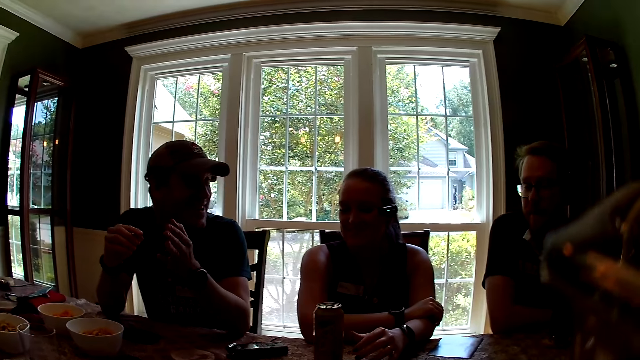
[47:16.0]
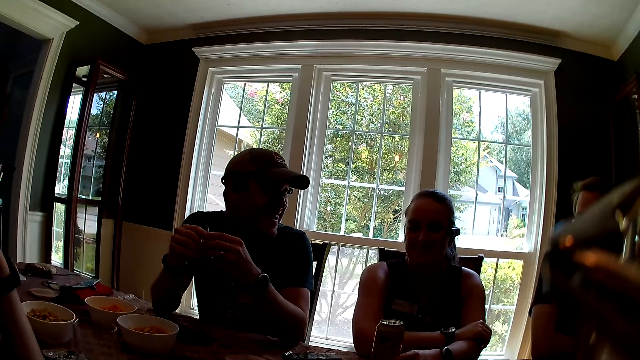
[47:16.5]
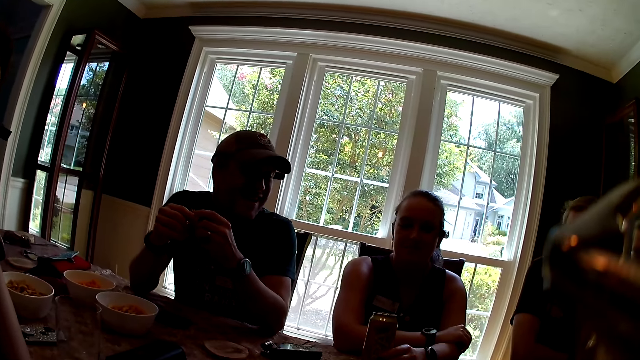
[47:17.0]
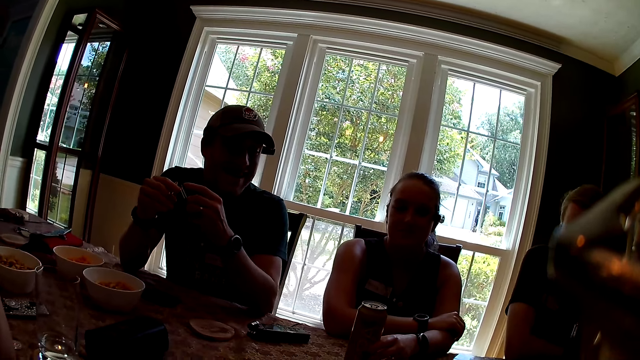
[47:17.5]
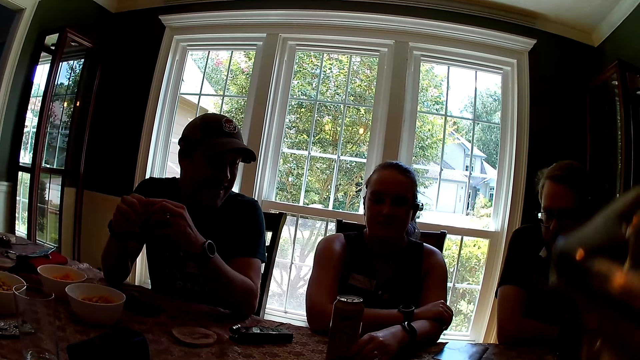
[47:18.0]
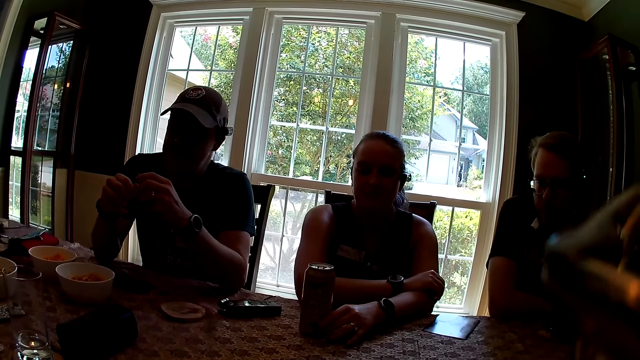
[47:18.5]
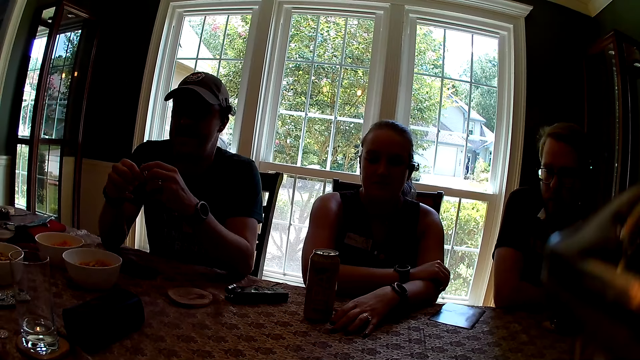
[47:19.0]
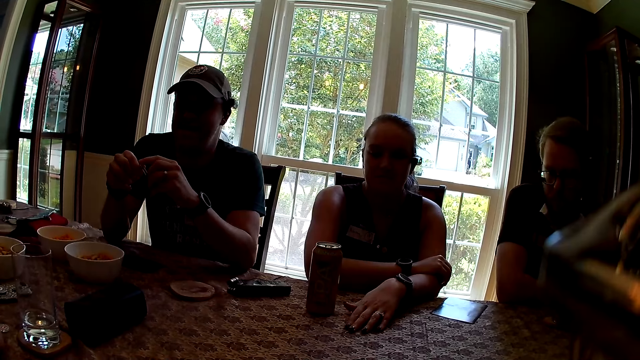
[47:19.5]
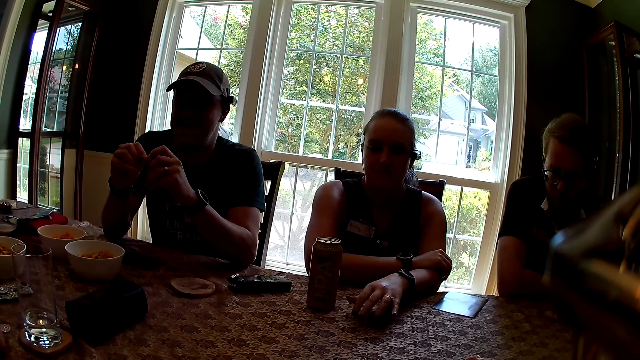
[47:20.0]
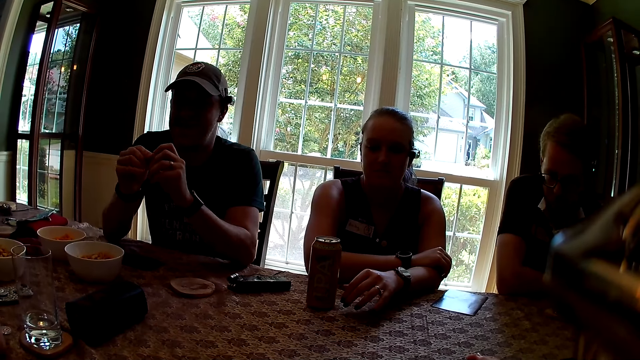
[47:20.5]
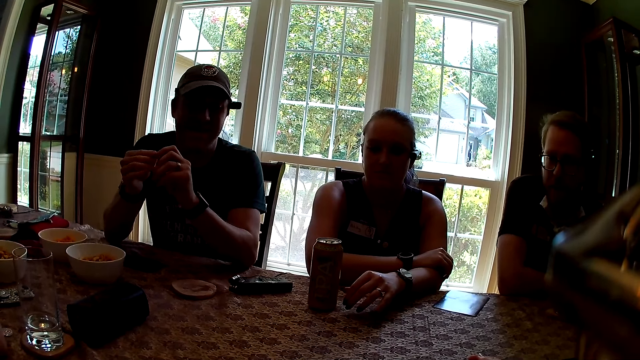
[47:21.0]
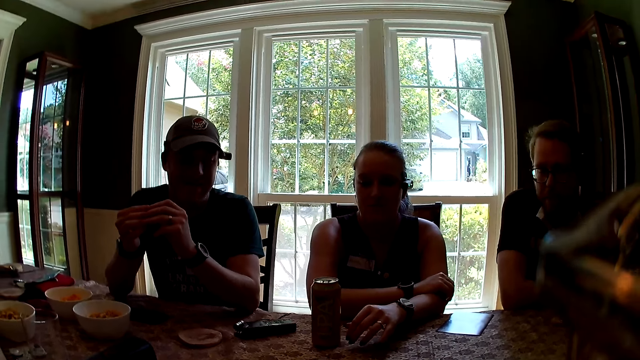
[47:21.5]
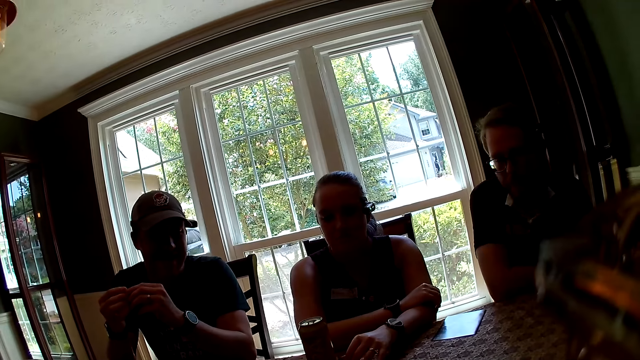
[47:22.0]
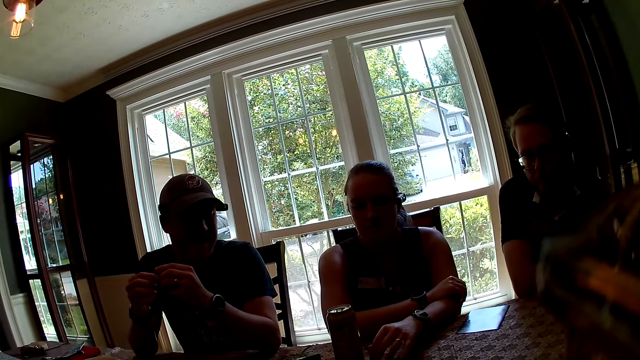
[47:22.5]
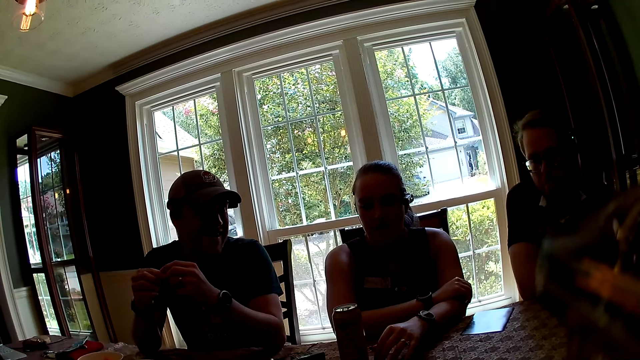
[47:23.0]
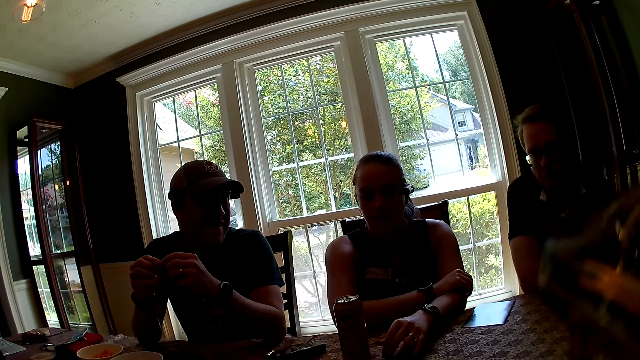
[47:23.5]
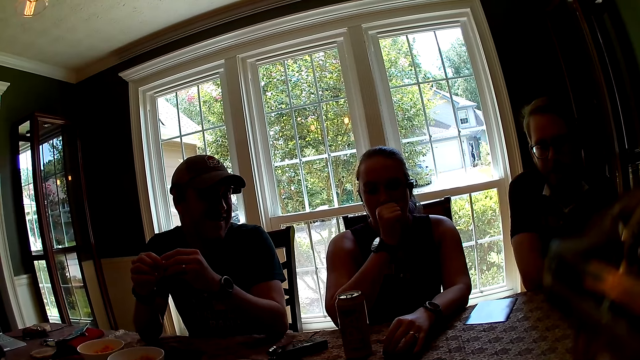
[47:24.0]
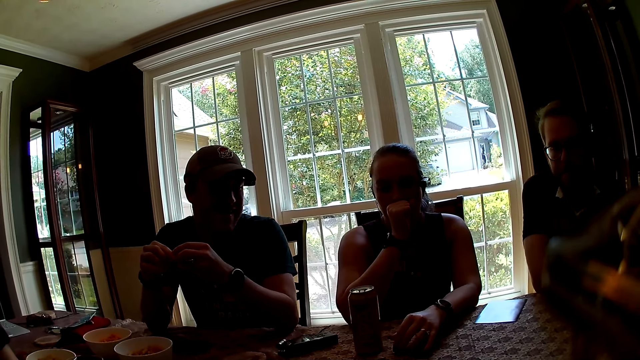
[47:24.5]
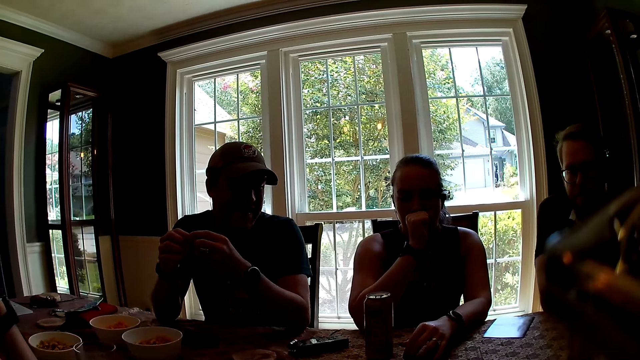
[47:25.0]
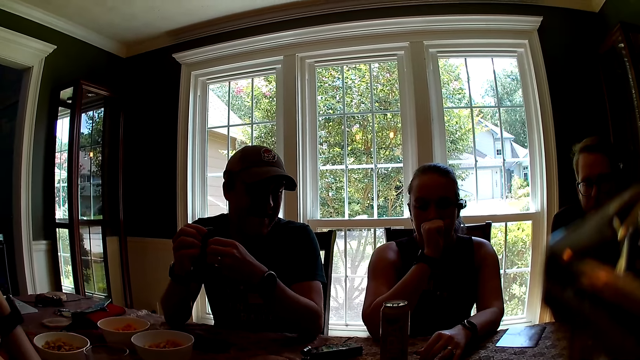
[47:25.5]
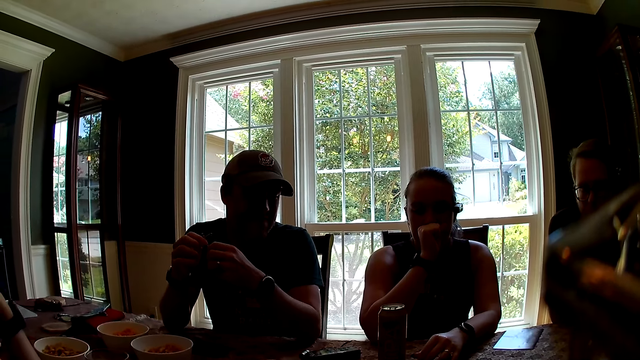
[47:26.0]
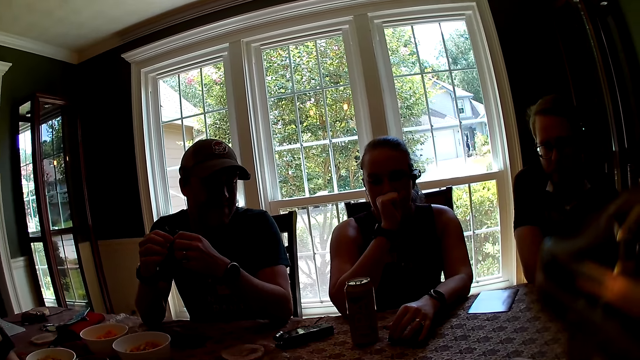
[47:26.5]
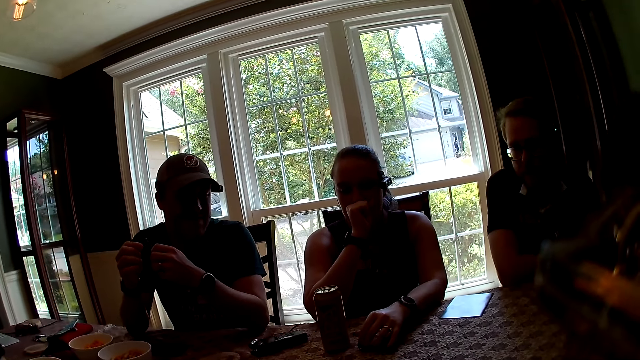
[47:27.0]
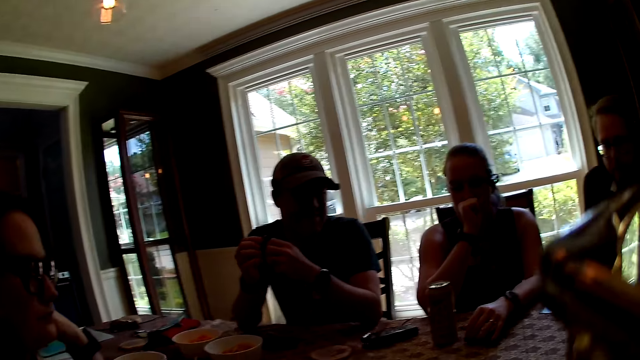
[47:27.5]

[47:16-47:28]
The woman lifts the can of beer with her left hand, drops the can of beer on the table with her left hand, and shifts the can of beer with her left hand.

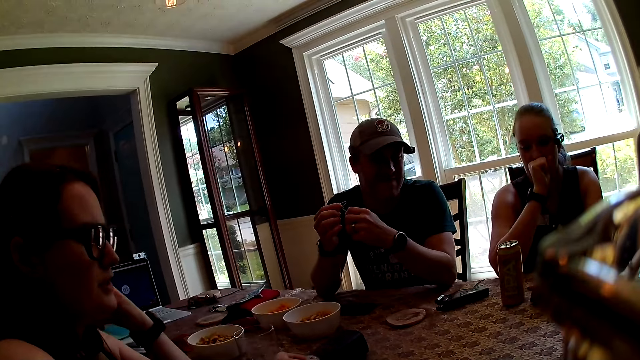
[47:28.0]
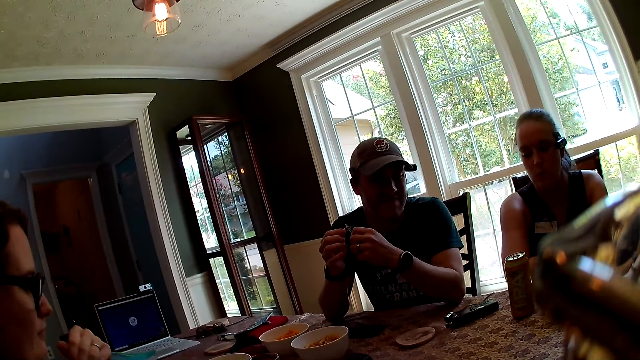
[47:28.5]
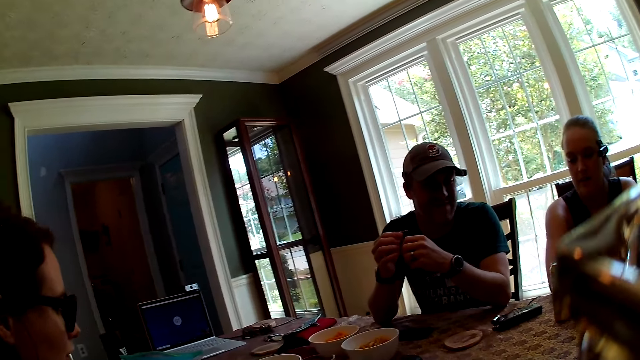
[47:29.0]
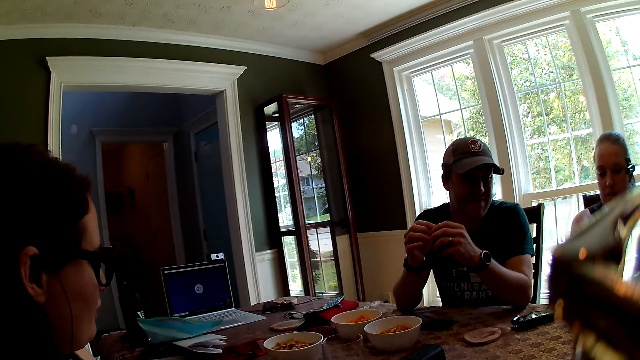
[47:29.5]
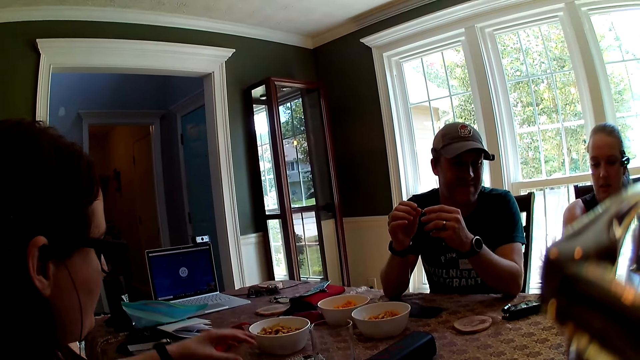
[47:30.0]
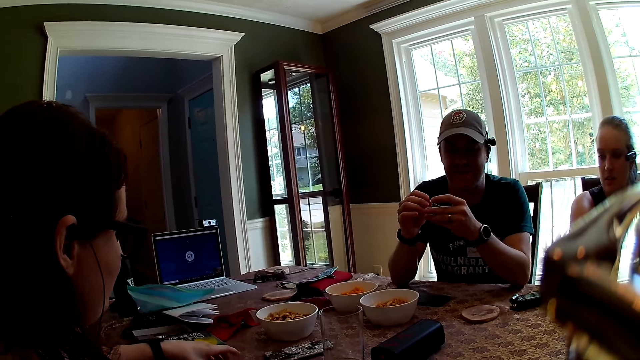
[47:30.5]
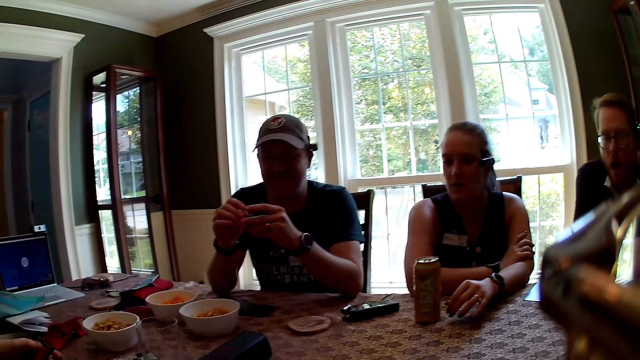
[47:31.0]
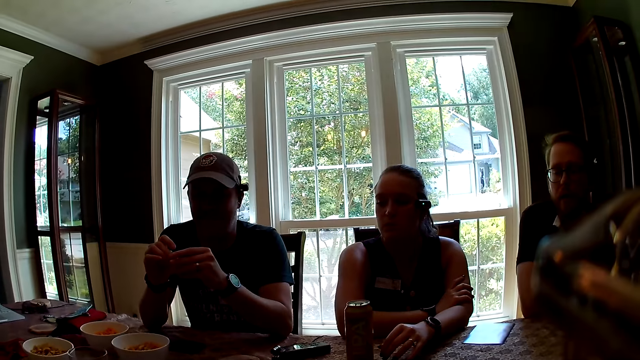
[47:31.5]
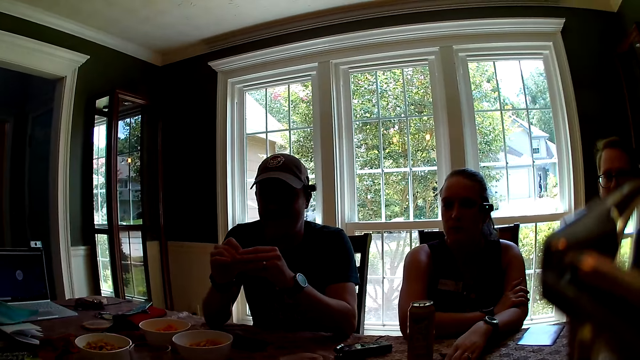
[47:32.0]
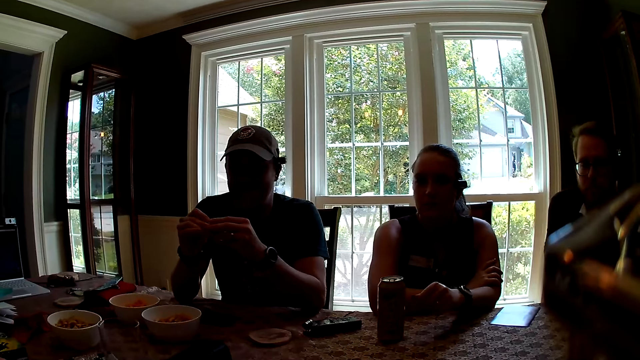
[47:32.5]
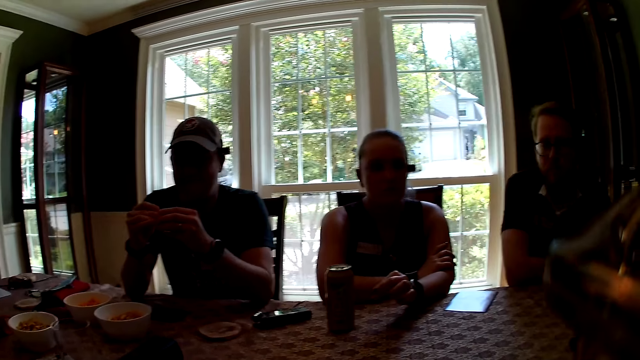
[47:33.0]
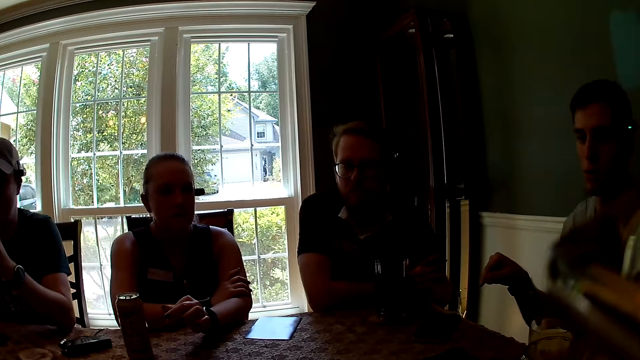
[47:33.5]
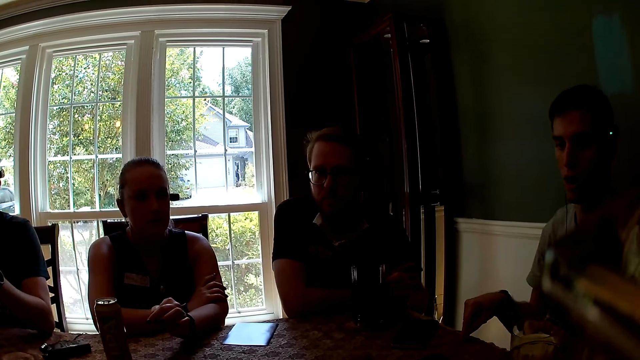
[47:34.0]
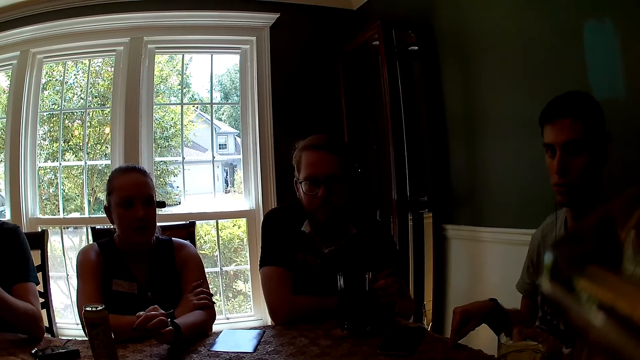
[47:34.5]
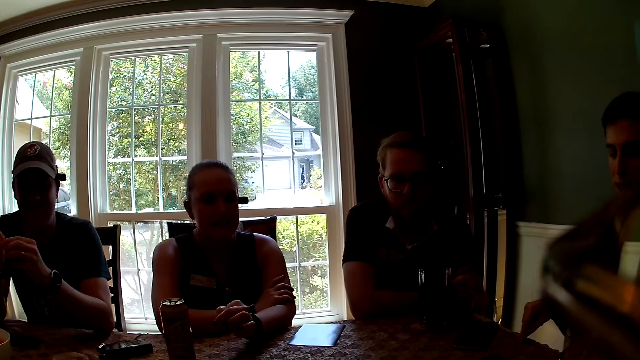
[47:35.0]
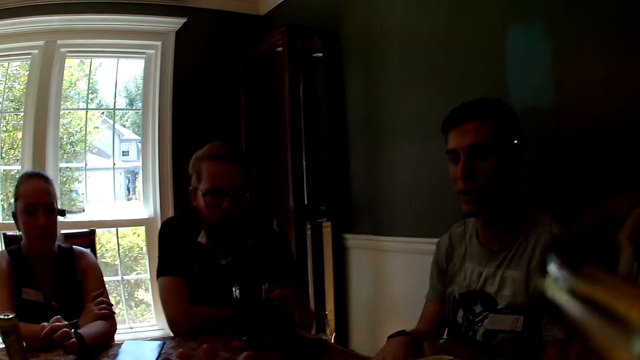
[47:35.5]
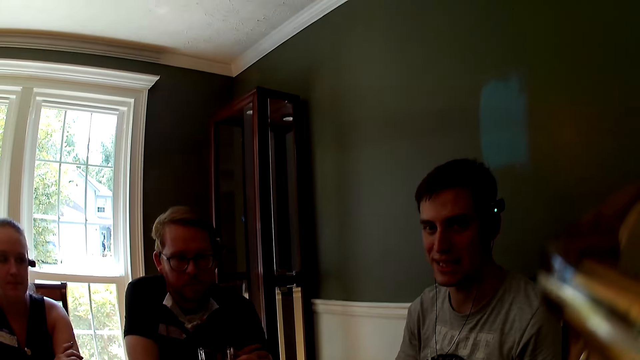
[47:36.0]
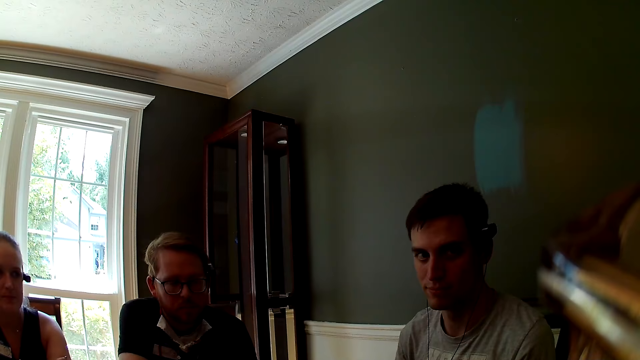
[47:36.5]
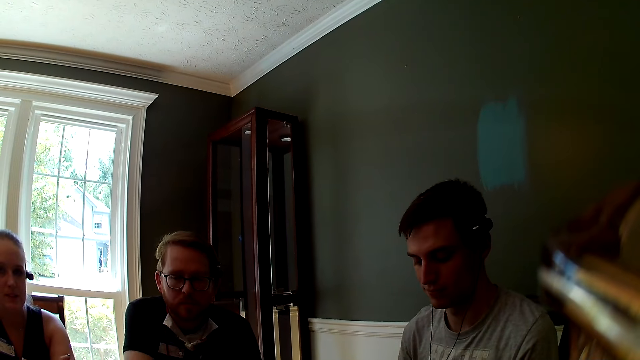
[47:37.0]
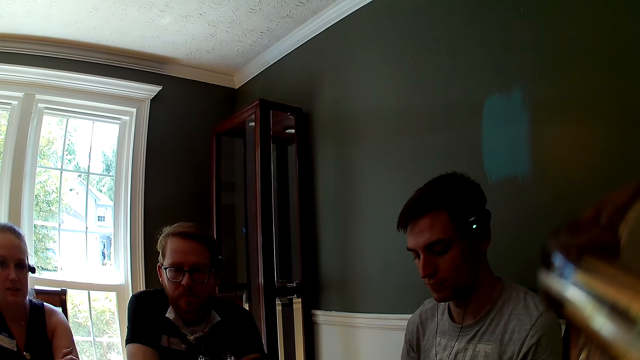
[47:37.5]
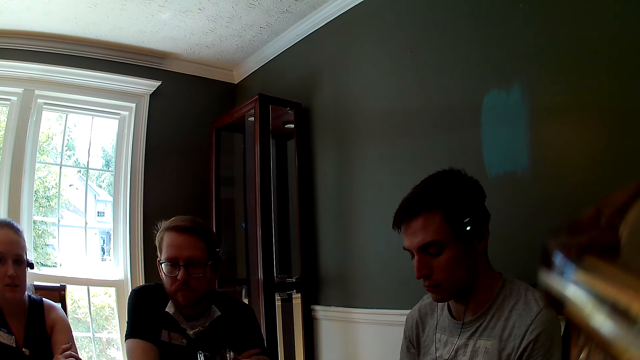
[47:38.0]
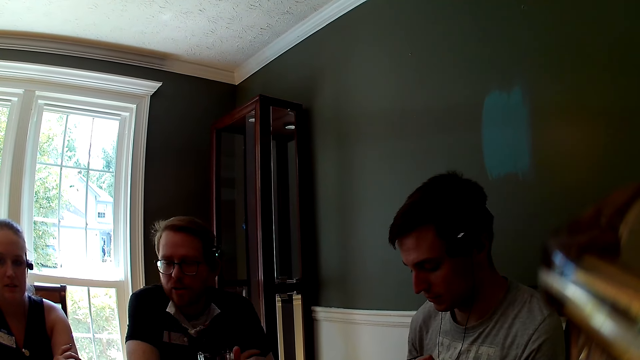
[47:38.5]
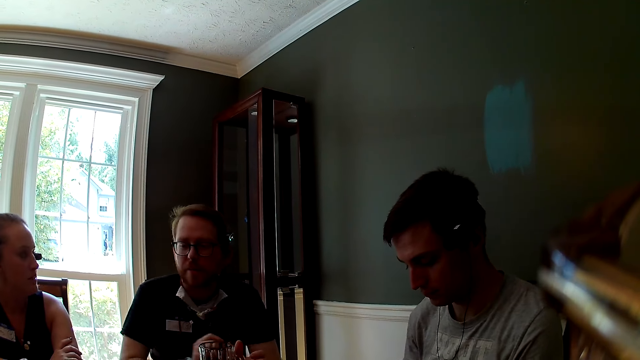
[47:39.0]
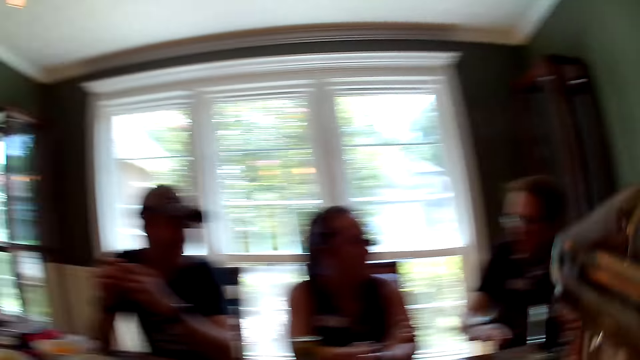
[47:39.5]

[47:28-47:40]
The woman picks up a deck of cards with her left hand.
